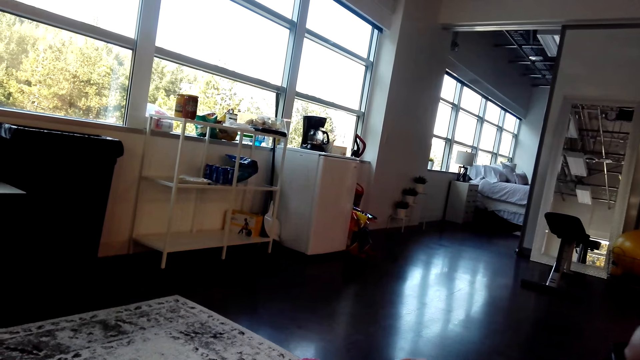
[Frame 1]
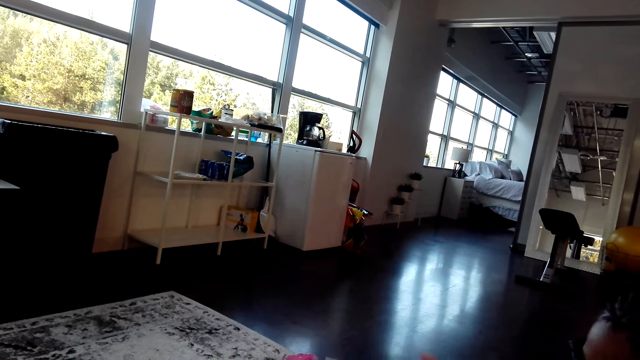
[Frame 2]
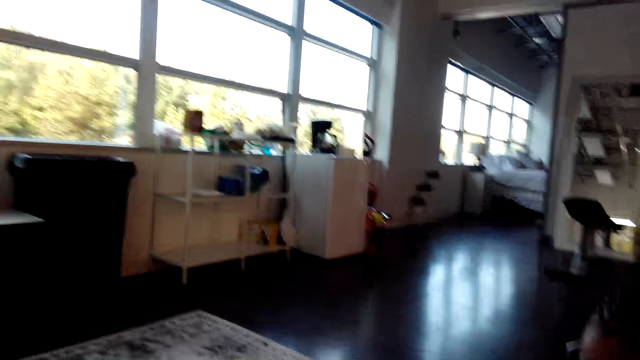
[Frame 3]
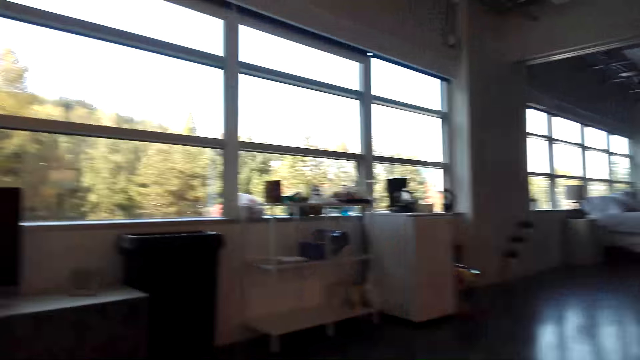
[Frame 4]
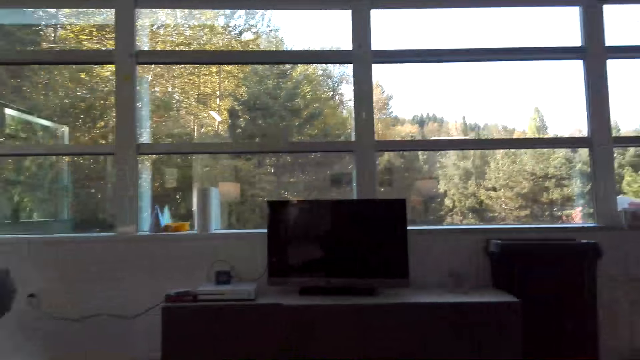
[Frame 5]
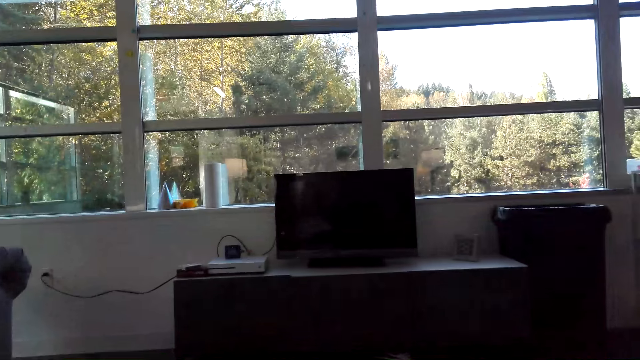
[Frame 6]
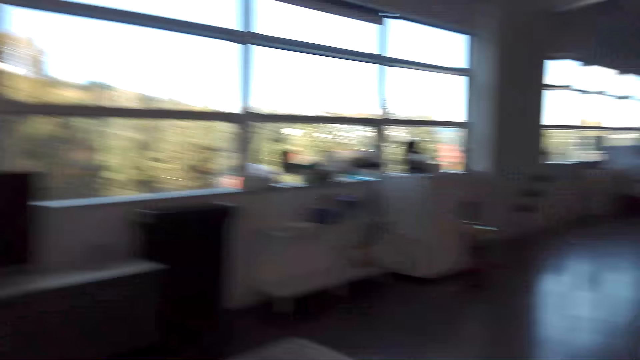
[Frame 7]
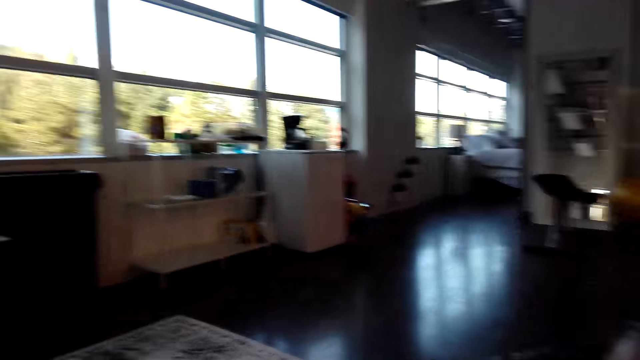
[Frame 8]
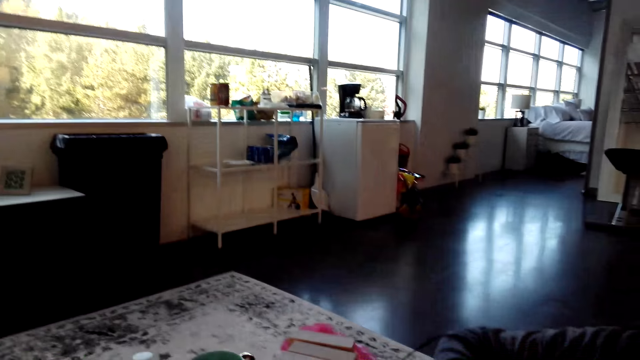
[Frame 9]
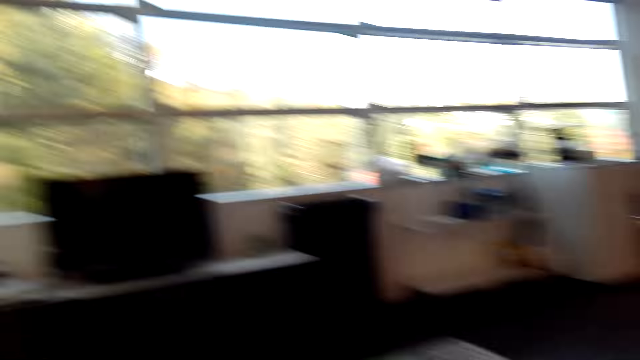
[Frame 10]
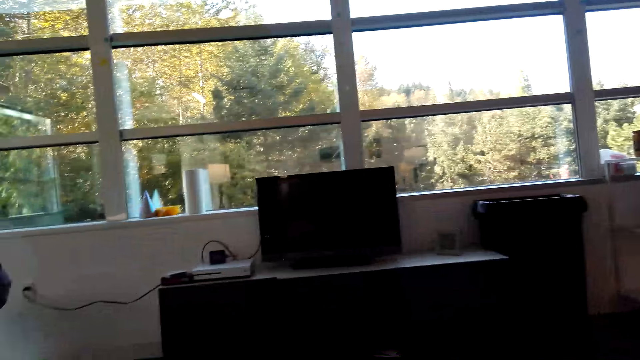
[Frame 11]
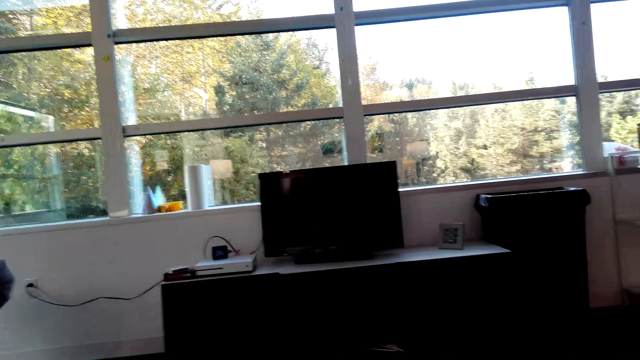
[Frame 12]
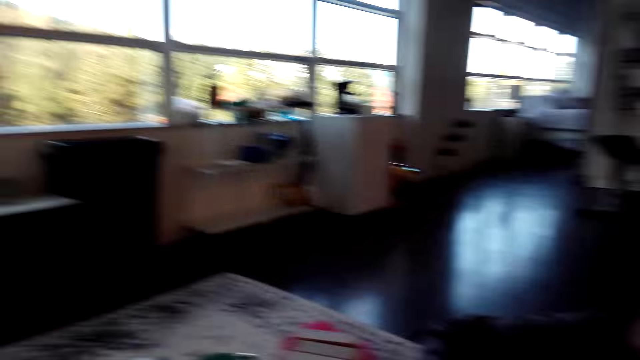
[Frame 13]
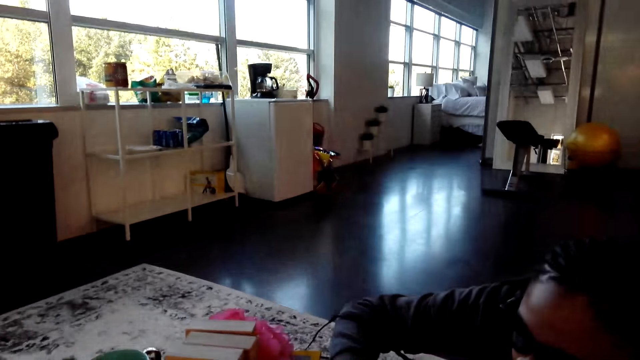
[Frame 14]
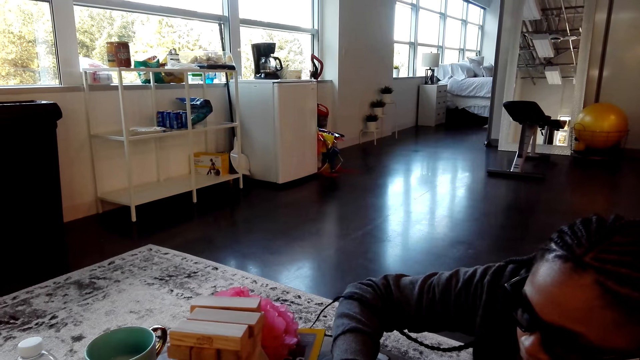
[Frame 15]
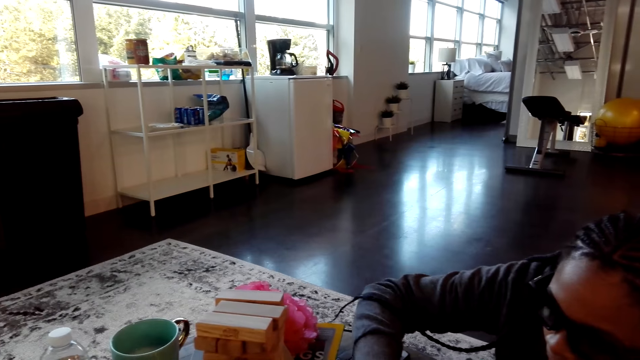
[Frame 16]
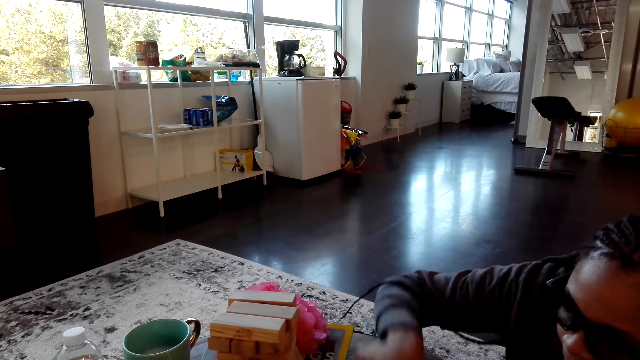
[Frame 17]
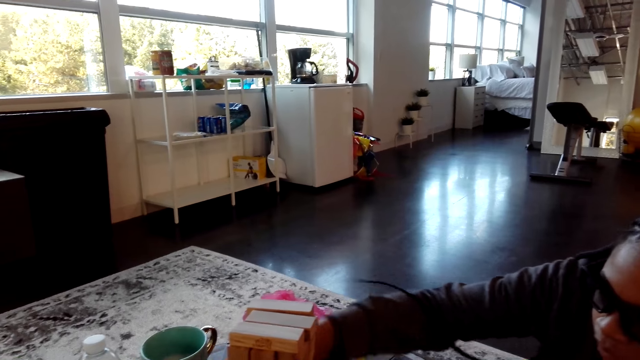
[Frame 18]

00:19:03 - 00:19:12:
The camera wearer looks around the house.

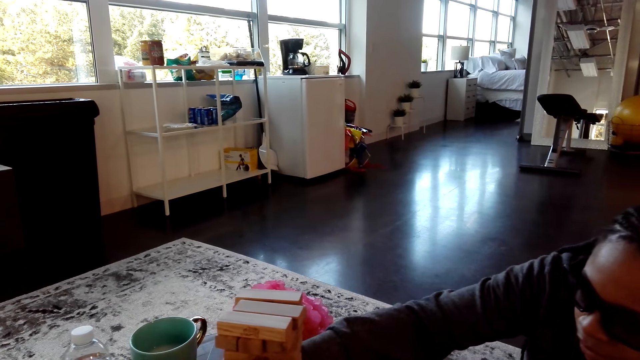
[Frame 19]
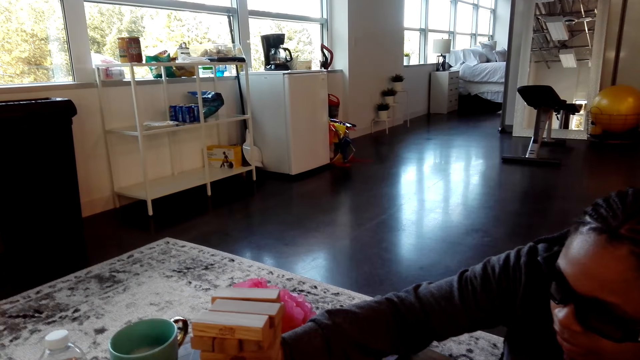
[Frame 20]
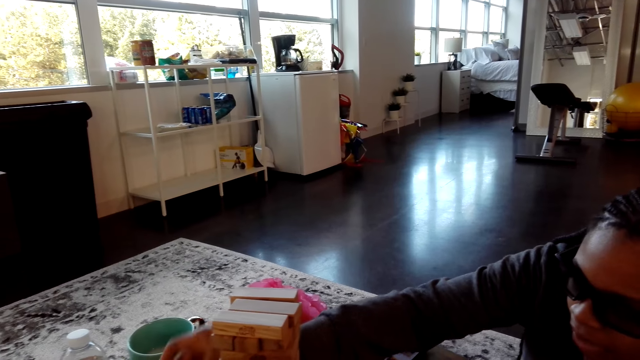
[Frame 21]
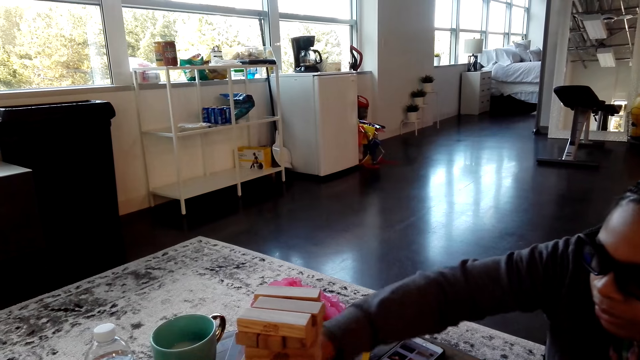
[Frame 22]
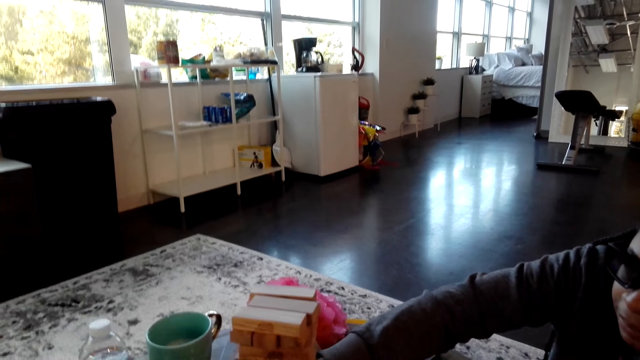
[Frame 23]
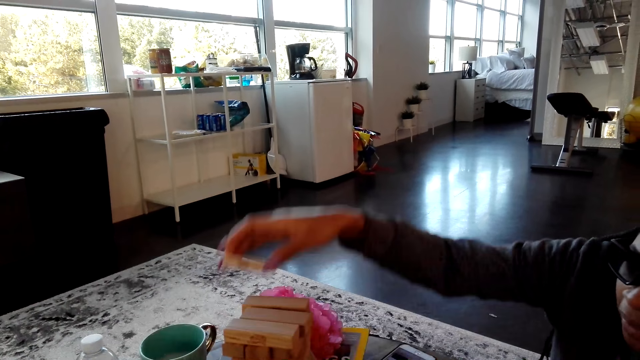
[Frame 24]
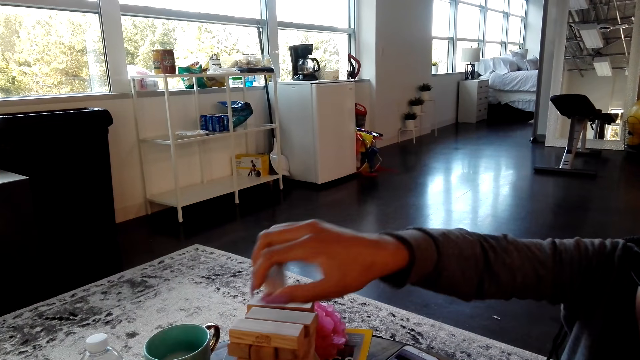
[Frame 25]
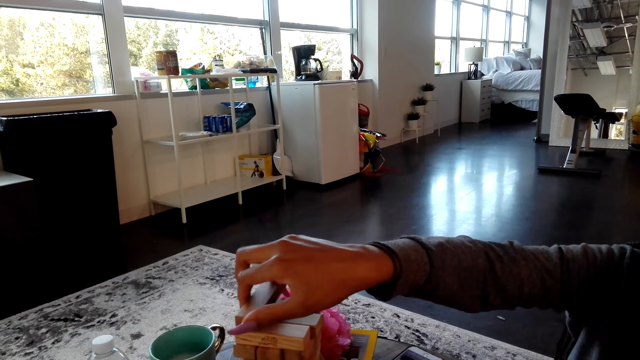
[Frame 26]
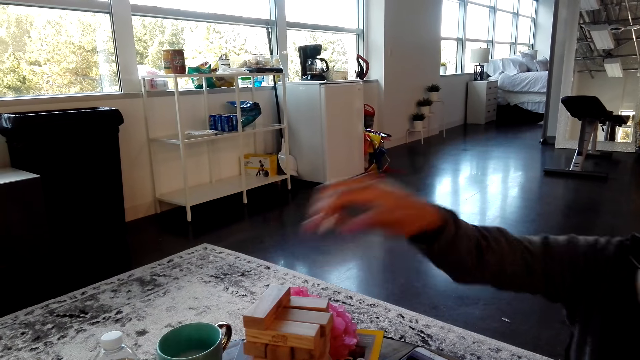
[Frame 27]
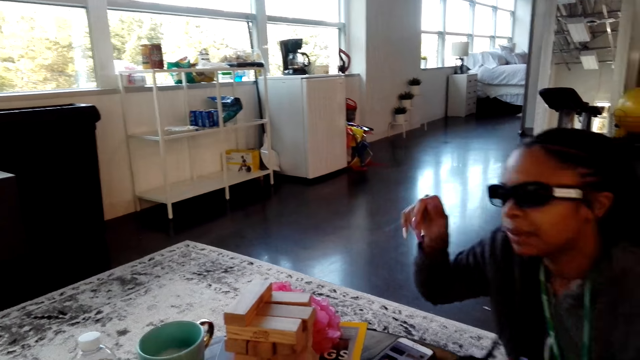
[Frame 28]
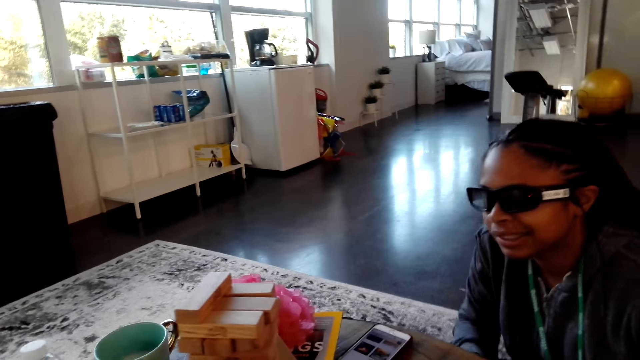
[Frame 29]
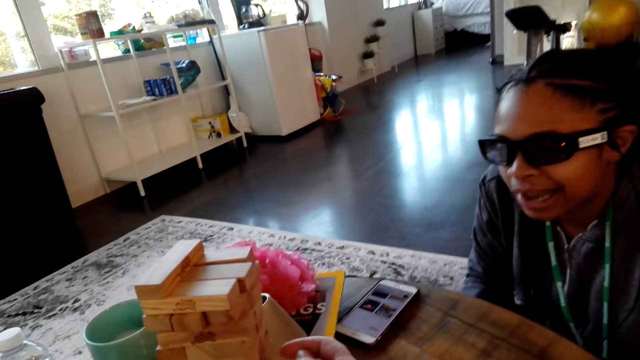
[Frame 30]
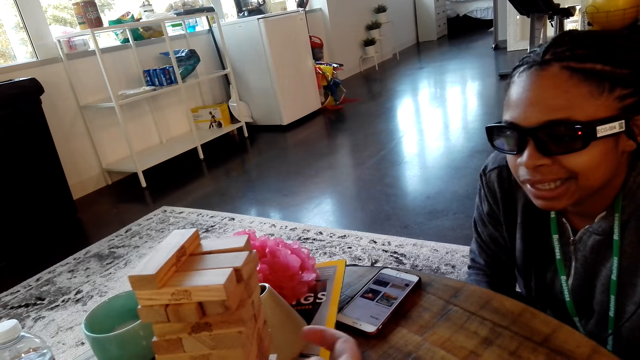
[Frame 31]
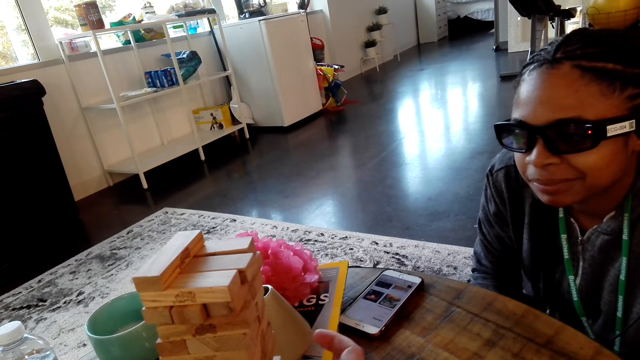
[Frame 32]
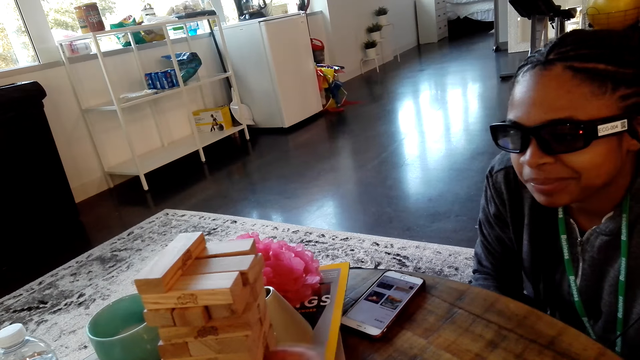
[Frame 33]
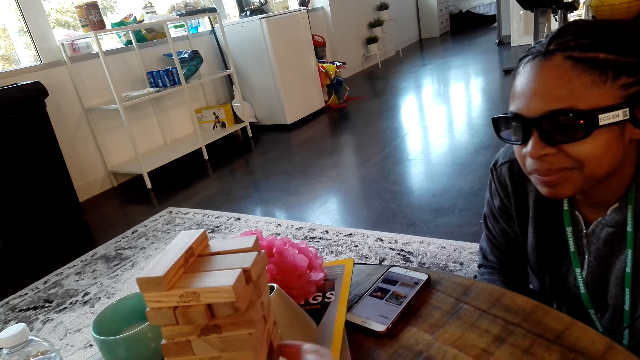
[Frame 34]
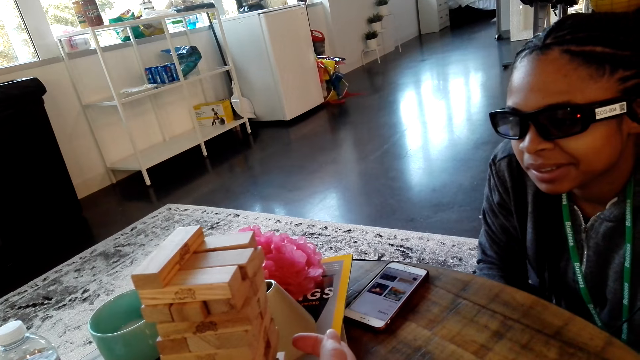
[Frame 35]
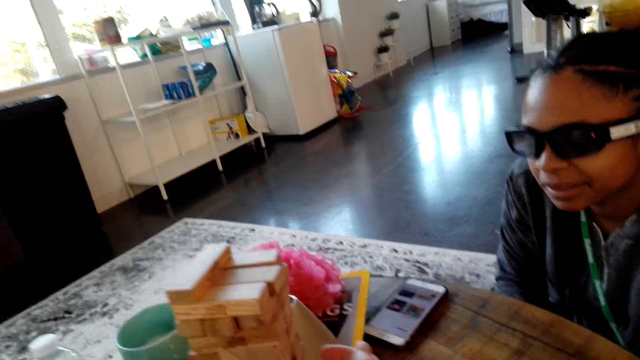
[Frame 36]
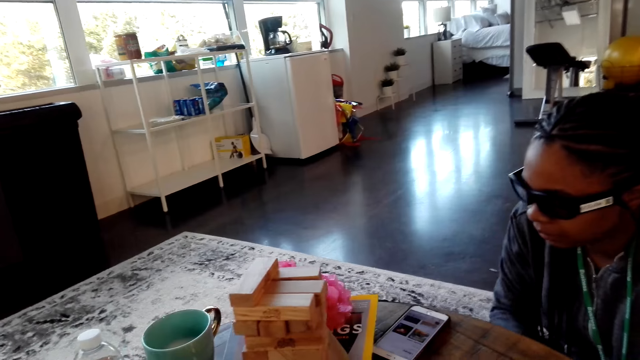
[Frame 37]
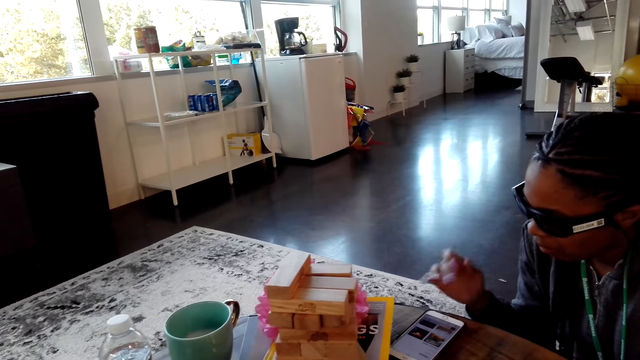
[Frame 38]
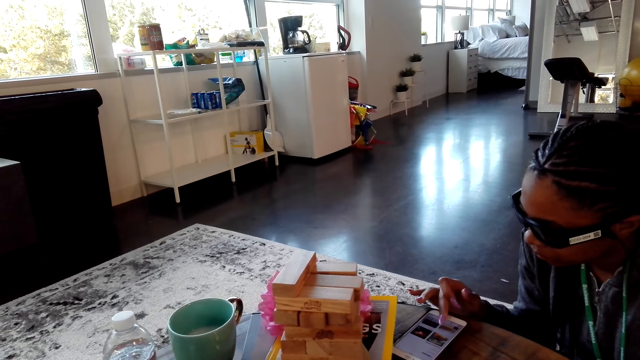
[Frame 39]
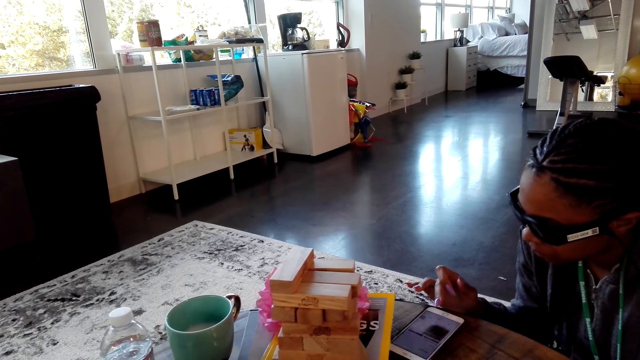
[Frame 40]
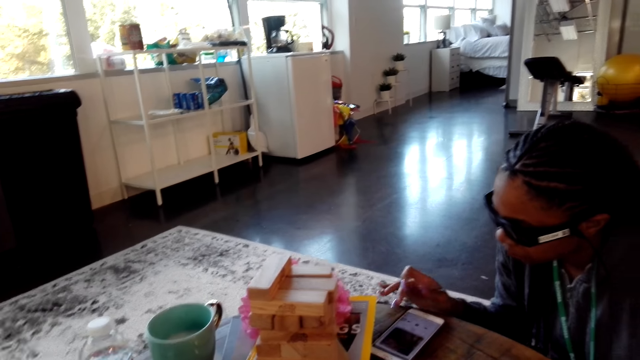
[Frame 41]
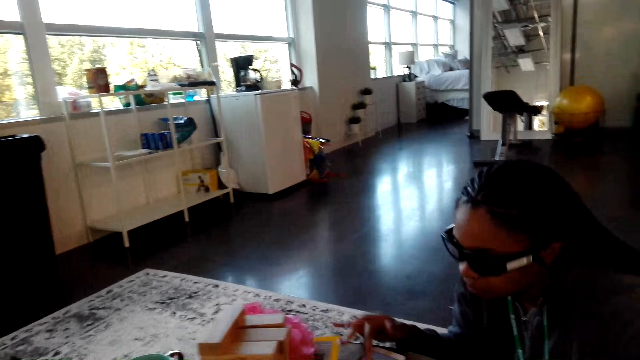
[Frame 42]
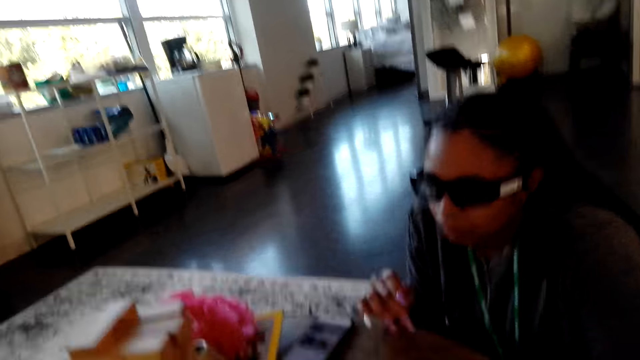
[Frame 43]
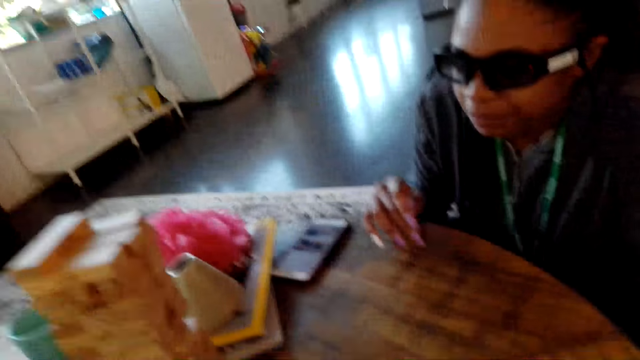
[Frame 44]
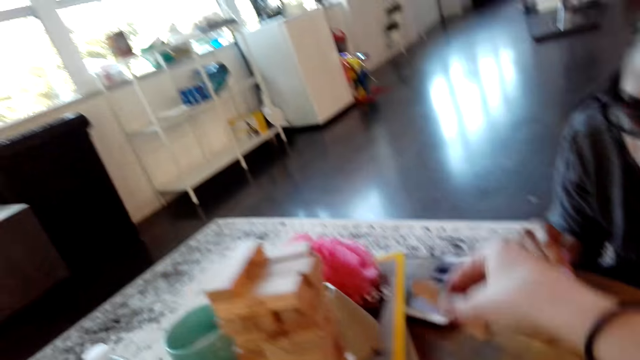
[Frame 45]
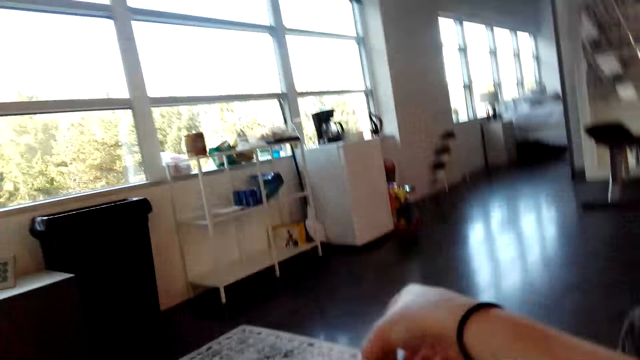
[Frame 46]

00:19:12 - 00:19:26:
A lady plays a tumbling tower game. The lady removes a block and puts the block on top. The camera wearer removes a block. They hit the blocks. The lady uses a phone. The lady presses on the phone. The lady lifts a hand. The camera wearer puts a block on top.
